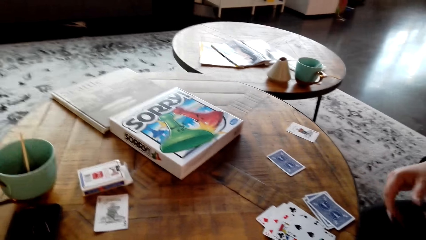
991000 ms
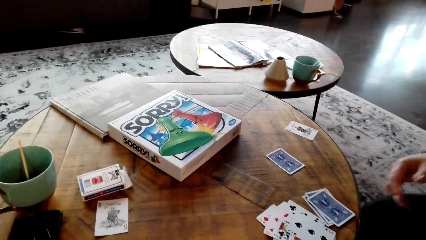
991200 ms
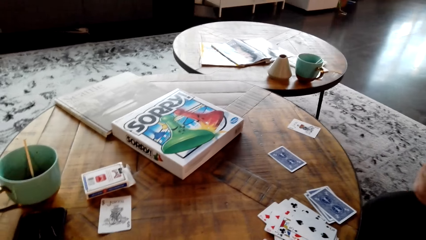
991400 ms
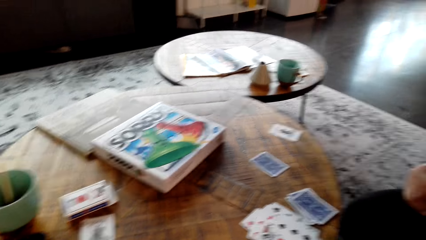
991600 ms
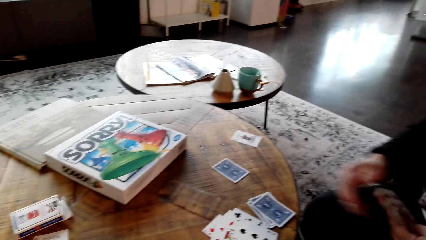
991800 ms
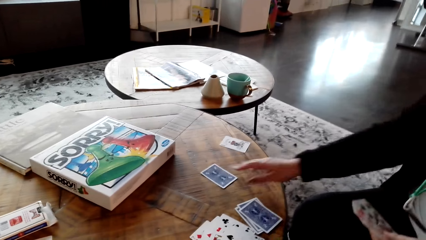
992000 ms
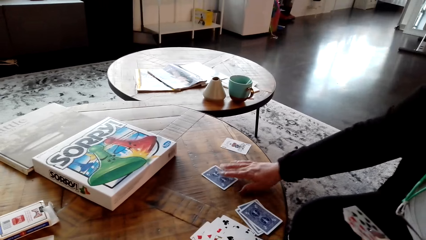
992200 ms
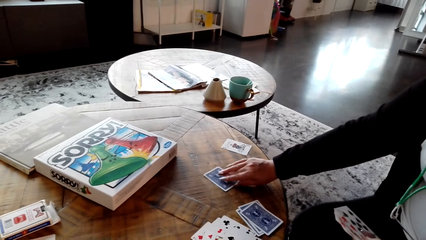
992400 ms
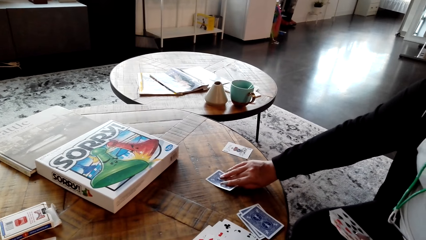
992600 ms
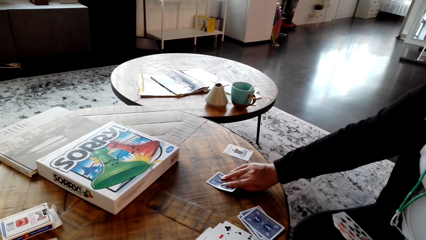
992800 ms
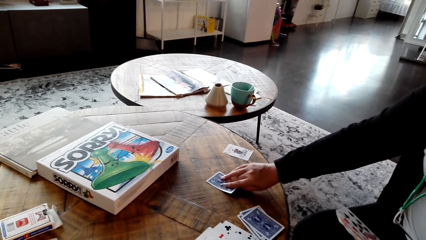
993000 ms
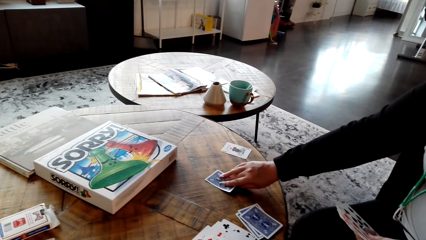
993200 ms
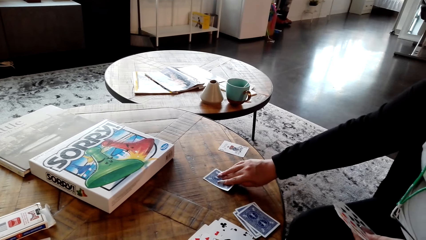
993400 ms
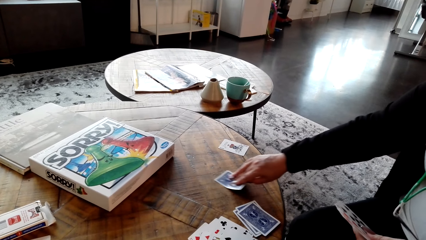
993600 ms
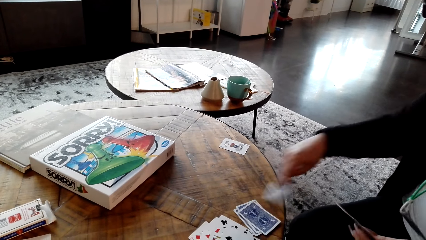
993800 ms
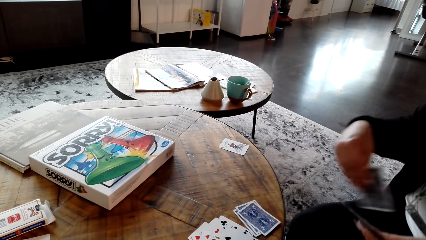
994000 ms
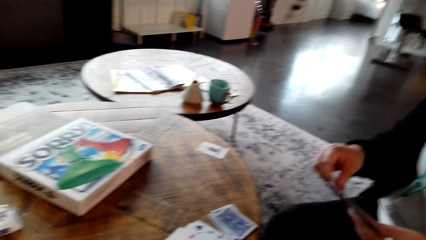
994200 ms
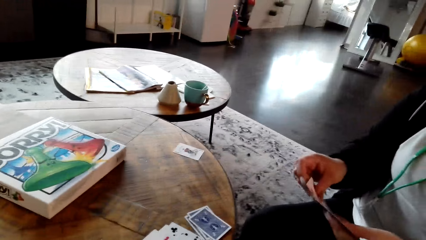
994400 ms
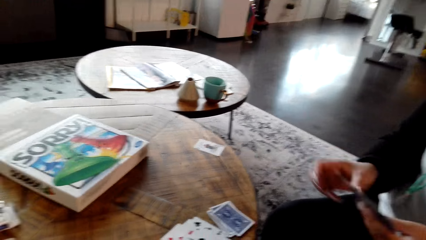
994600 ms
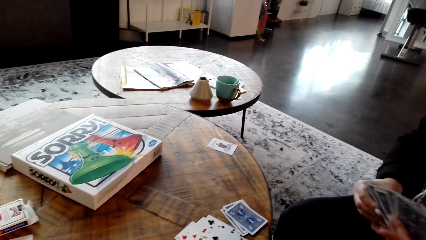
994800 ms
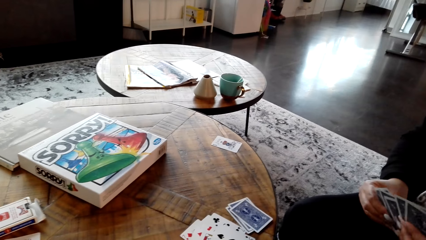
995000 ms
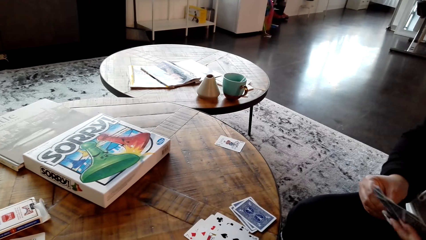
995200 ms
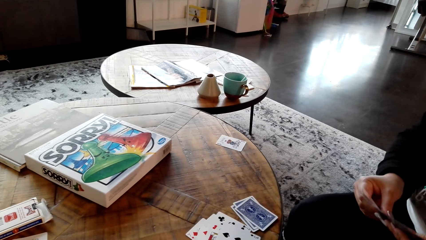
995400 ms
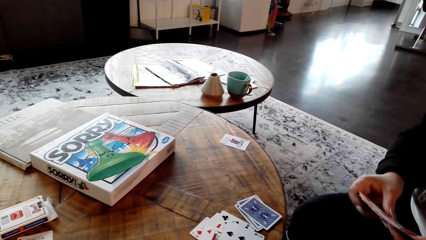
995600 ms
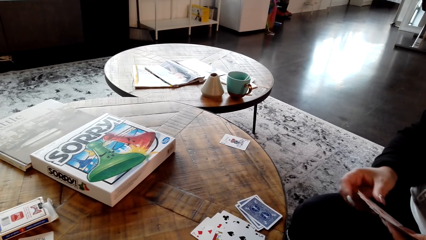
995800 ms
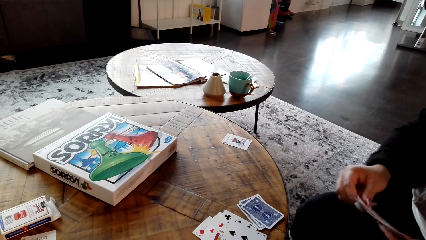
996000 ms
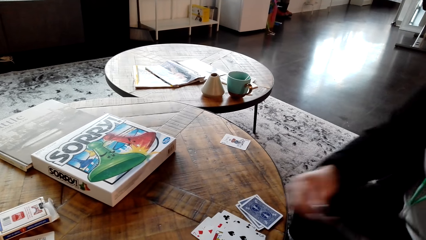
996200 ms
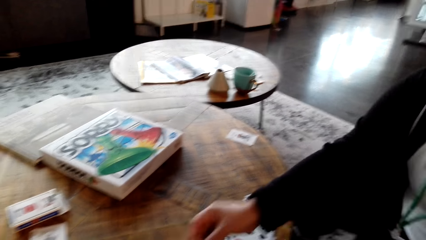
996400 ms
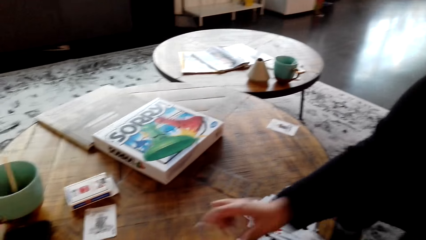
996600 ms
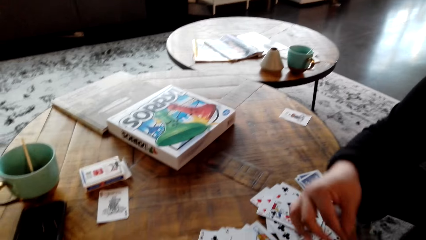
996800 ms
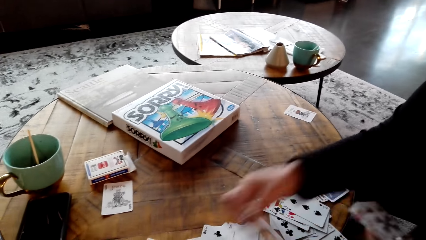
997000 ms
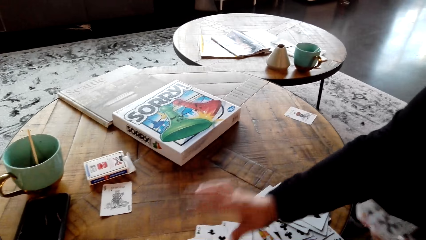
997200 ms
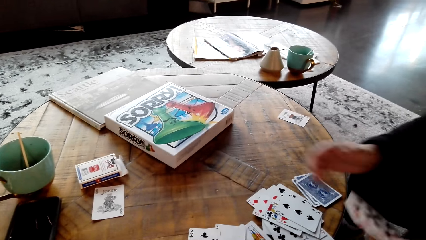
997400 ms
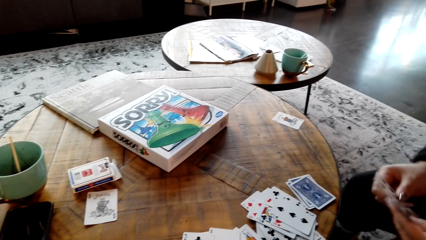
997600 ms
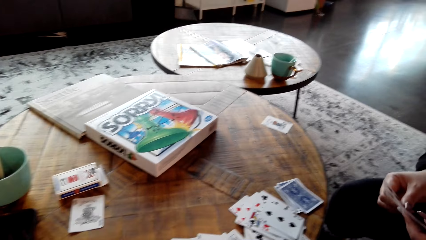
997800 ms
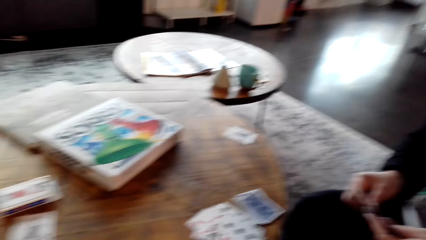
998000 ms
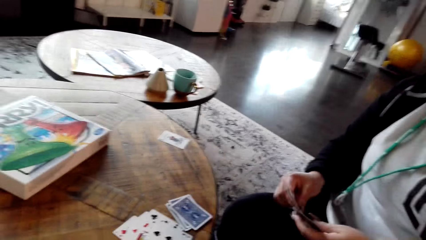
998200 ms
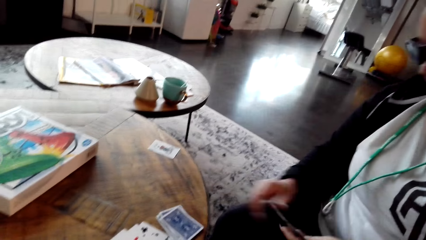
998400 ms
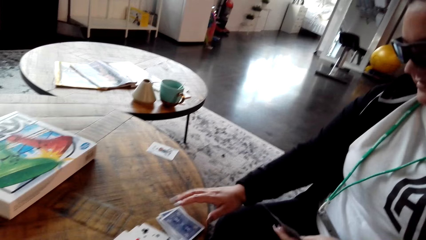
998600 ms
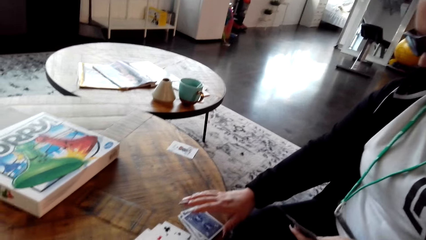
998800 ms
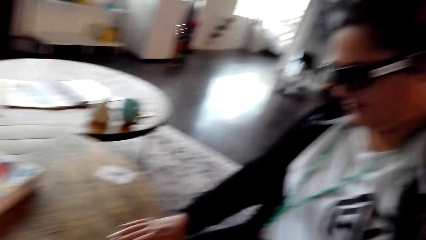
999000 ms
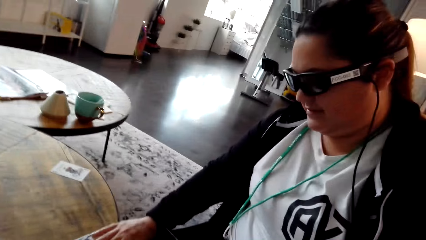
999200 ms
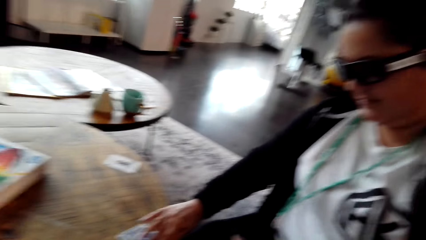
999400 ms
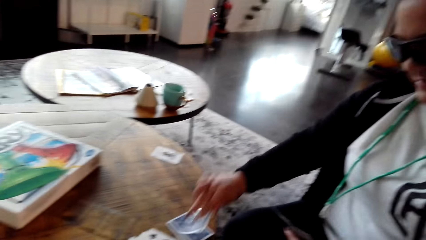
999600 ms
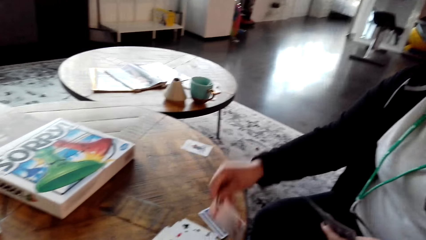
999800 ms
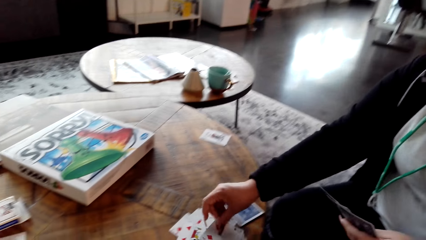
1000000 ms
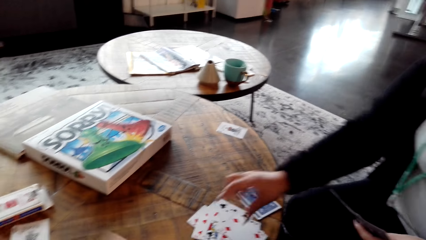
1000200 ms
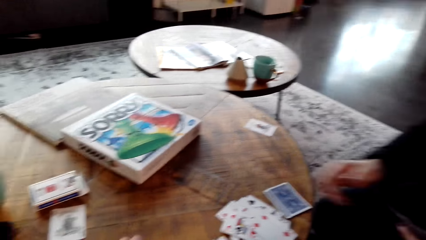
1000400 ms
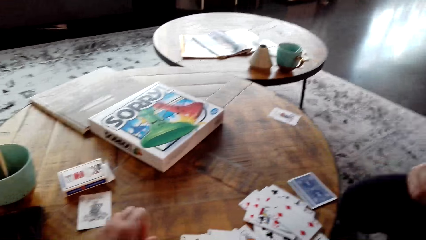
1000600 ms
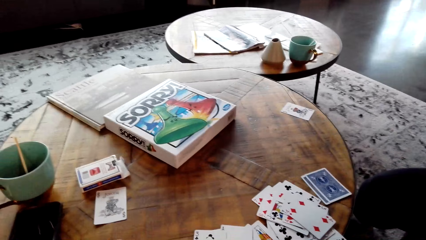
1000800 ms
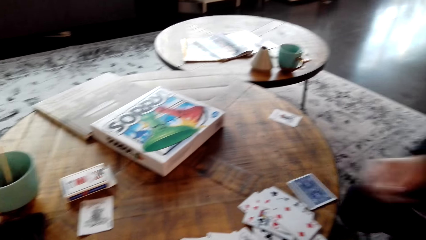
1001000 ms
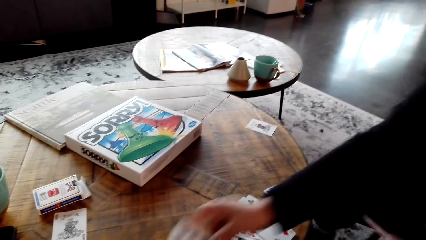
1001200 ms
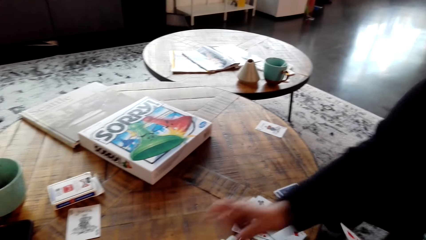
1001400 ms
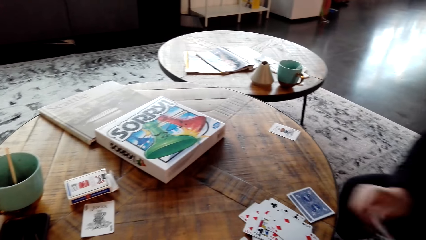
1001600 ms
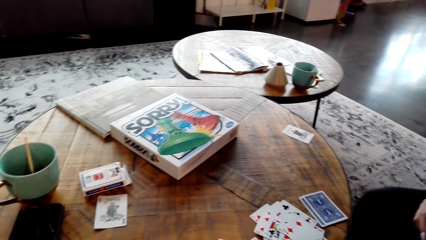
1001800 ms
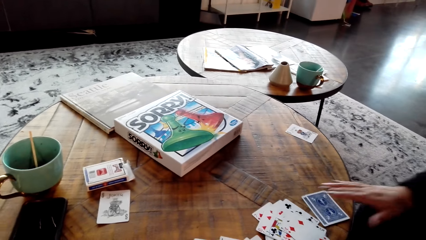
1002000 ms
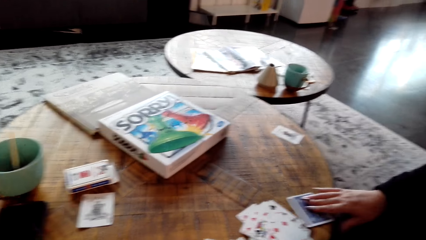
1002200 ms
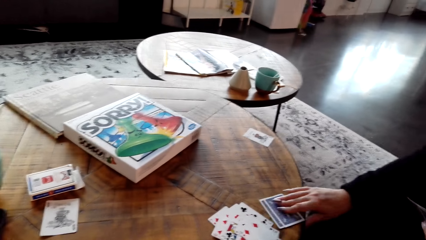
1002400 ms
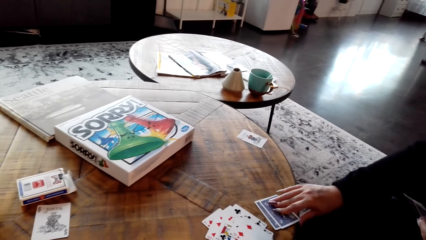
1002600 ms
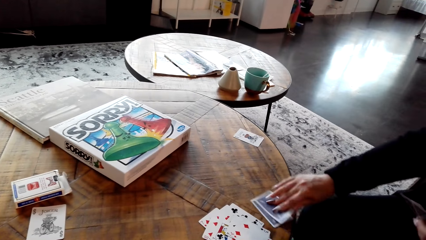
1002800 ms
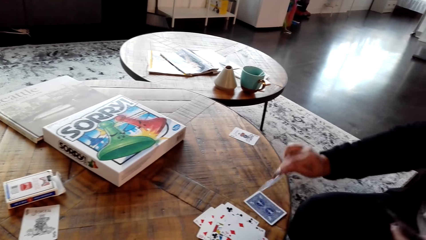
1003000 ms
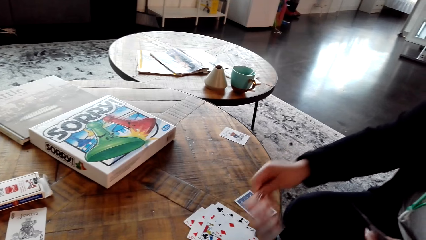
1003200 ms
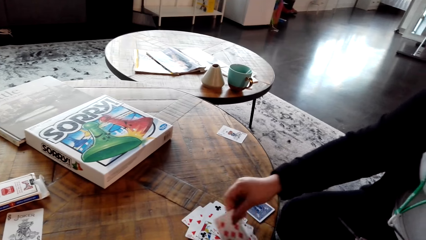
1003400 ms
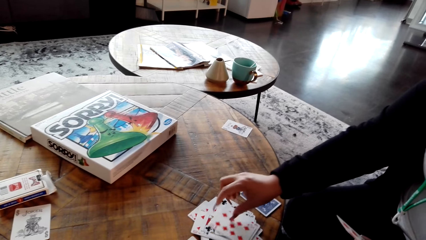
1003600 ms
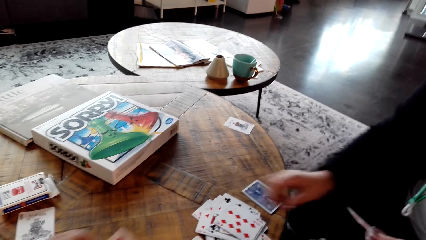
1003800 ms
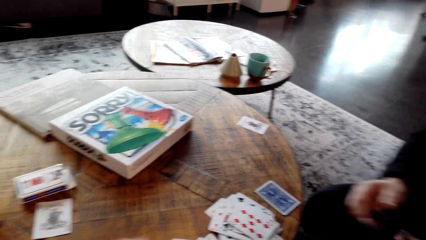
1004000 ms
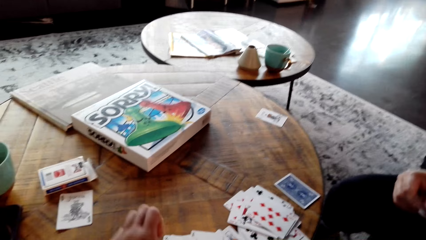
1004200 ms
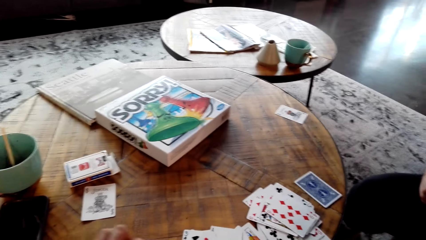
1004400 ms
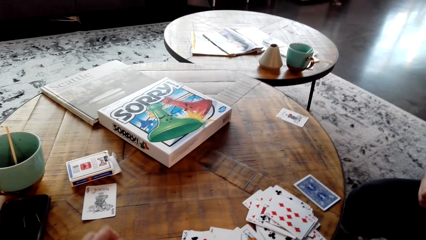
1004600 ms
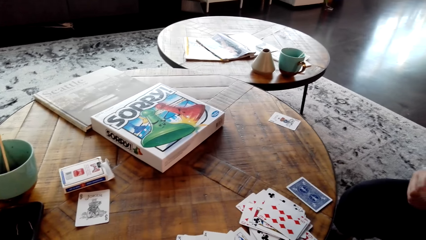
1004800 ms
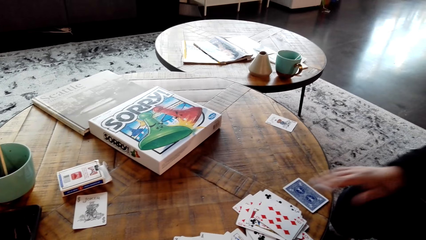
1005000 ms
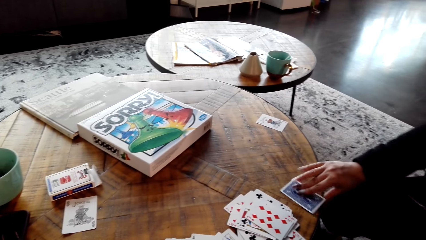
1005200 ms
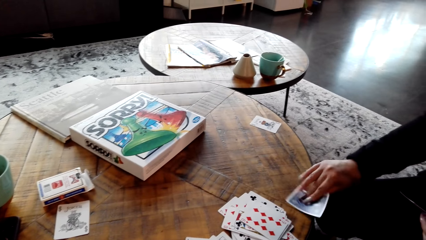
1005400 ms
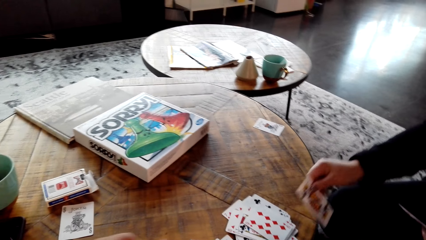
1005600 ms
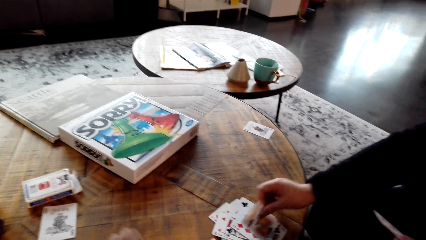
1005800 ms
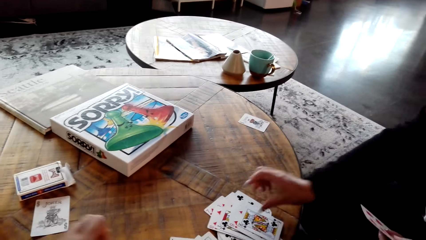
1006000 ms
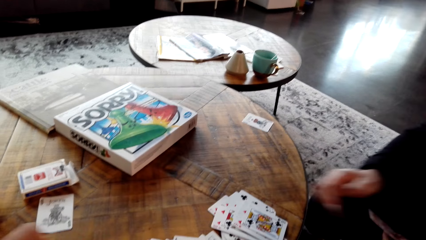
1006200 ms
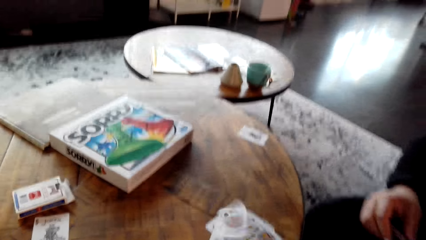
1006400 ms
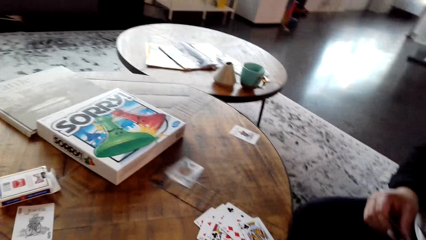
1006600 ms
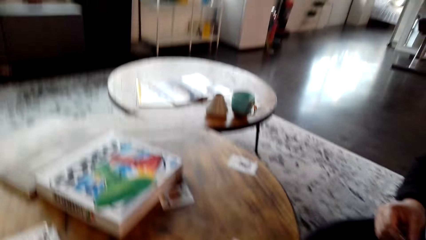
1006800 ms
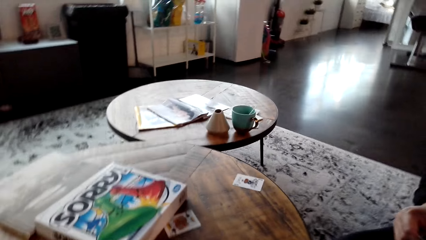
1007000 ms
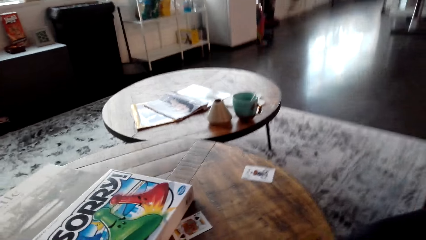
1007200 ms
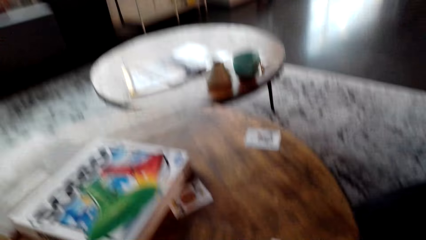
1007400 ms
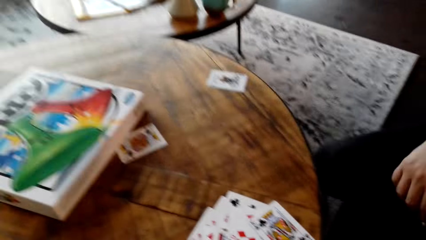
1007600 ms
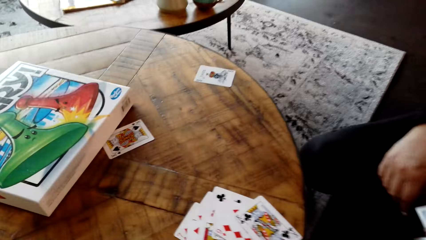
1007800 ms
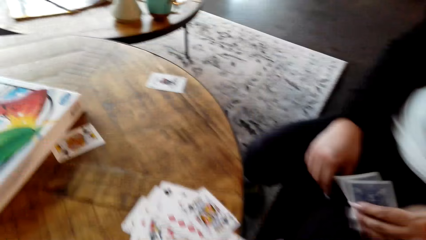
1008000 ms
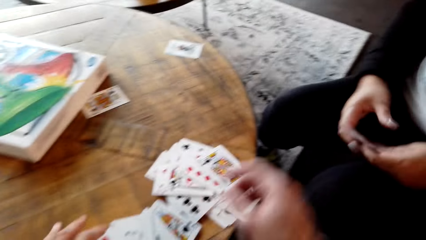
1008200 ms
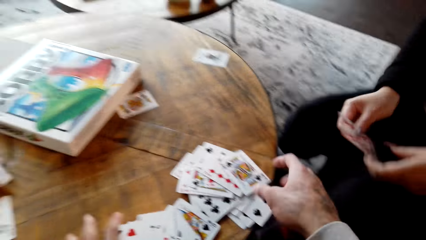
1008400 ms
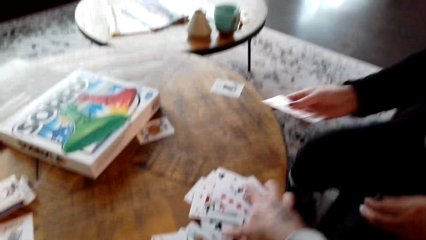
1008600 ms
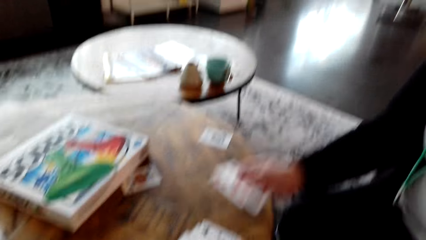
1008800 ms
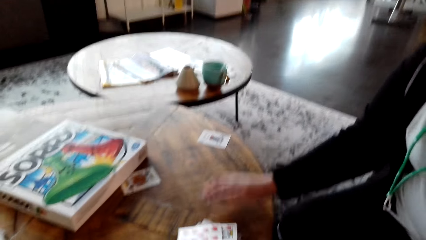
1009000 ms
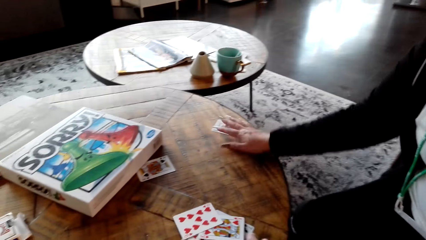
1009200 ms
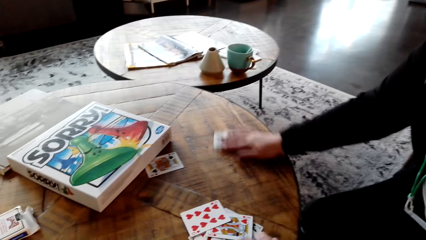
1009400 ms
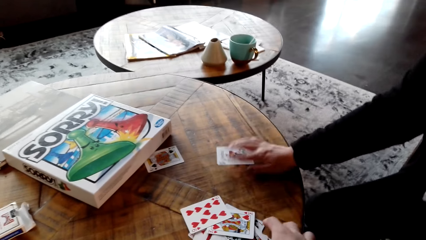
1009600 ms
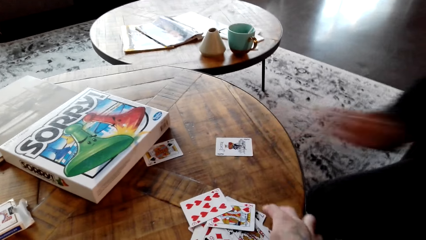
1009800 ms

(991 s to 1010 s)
A lady picks a card from the table. The lady plays the cards. The camera wearer looks at the lady. The lady plays the cards.
